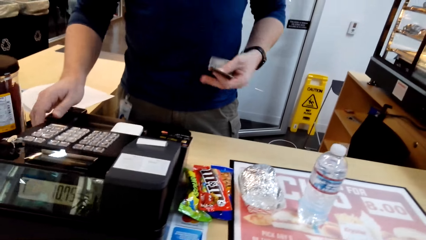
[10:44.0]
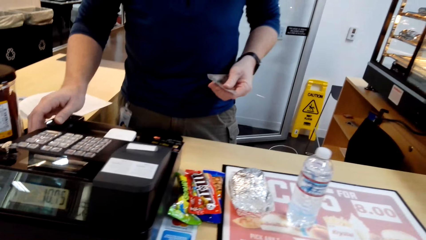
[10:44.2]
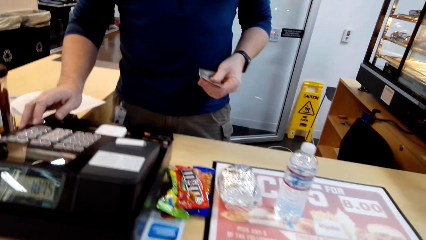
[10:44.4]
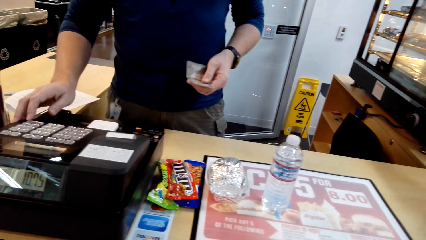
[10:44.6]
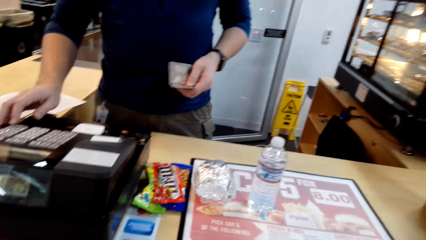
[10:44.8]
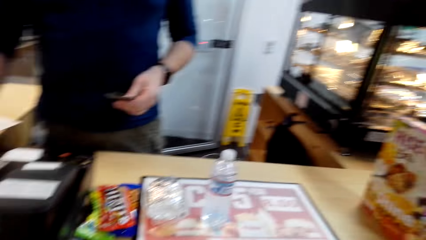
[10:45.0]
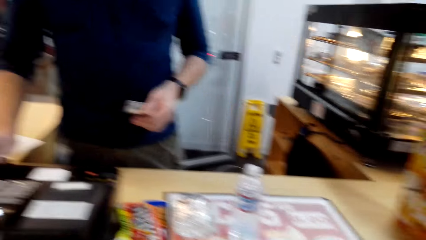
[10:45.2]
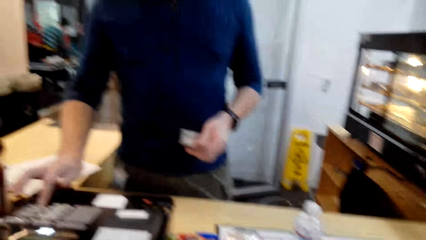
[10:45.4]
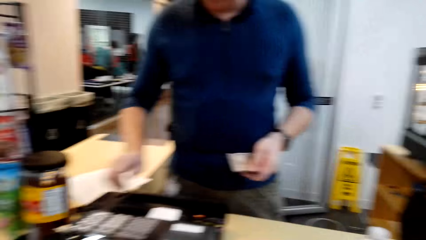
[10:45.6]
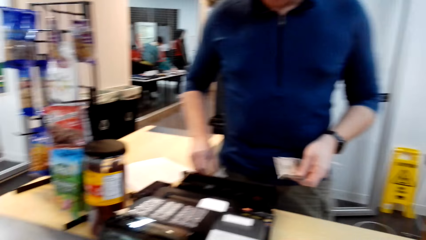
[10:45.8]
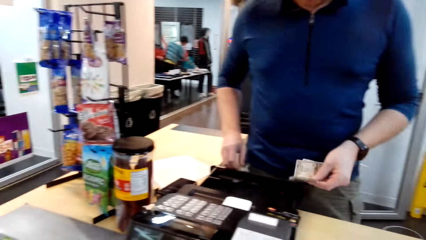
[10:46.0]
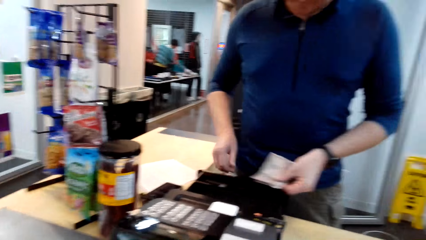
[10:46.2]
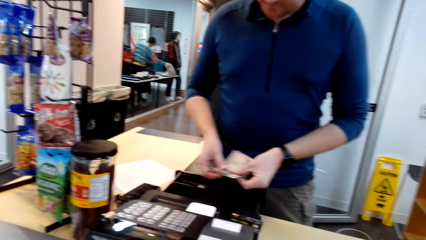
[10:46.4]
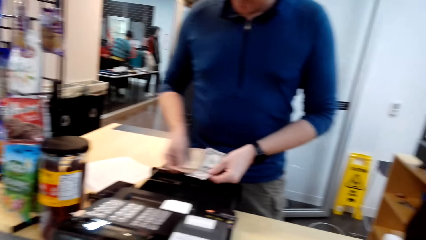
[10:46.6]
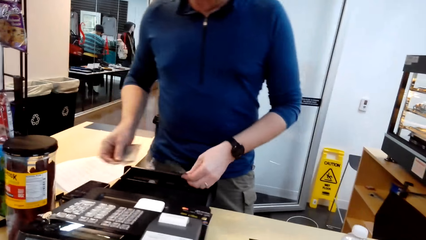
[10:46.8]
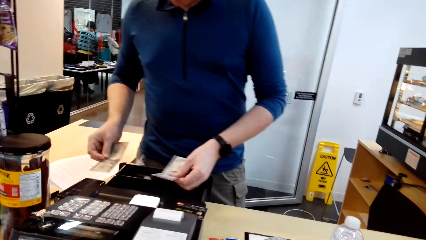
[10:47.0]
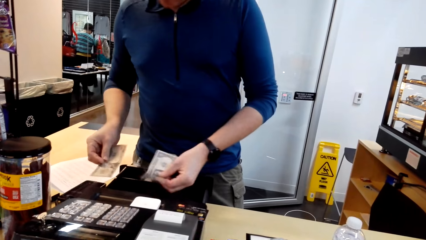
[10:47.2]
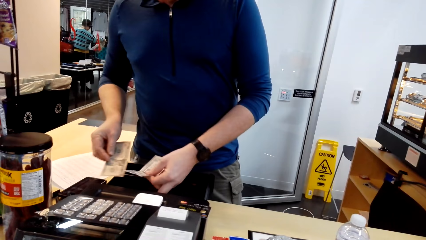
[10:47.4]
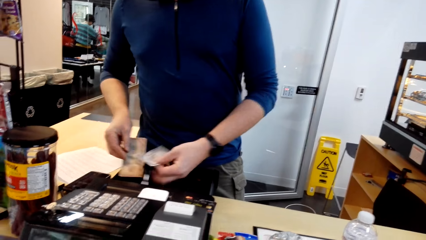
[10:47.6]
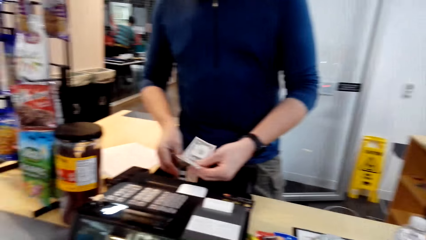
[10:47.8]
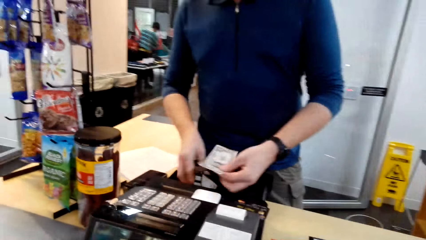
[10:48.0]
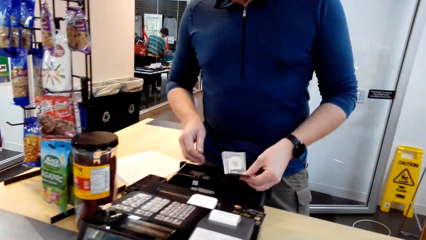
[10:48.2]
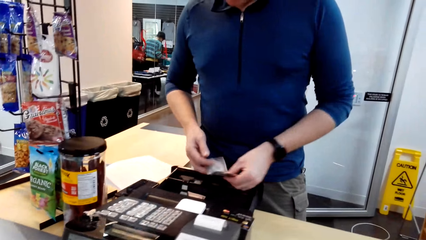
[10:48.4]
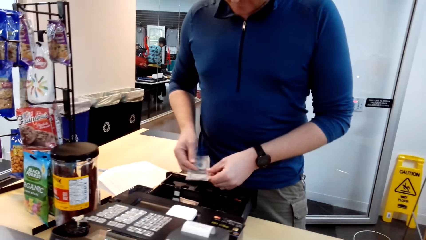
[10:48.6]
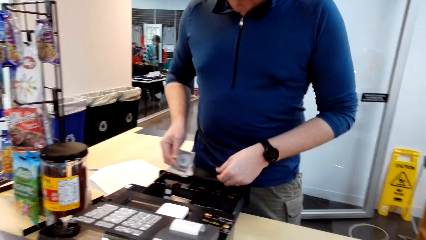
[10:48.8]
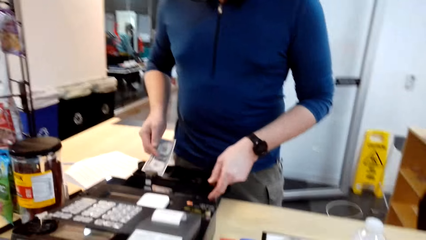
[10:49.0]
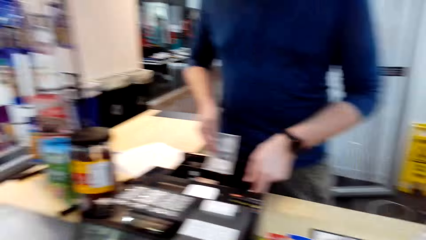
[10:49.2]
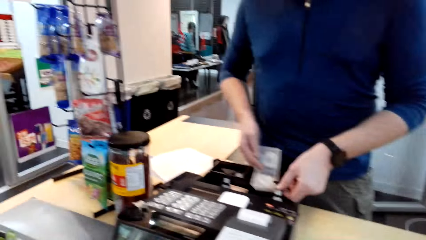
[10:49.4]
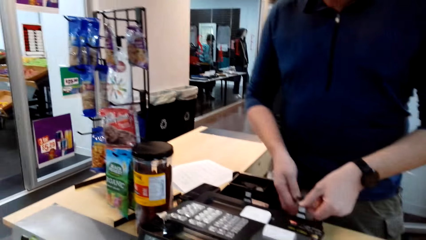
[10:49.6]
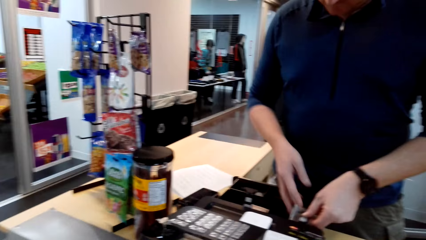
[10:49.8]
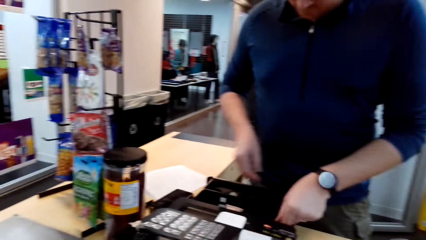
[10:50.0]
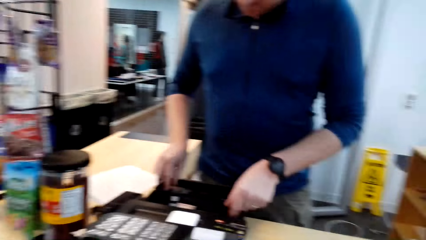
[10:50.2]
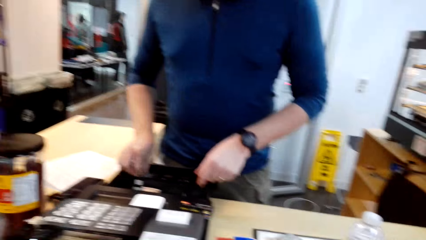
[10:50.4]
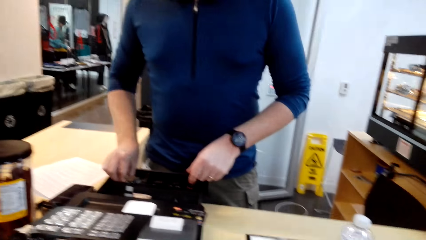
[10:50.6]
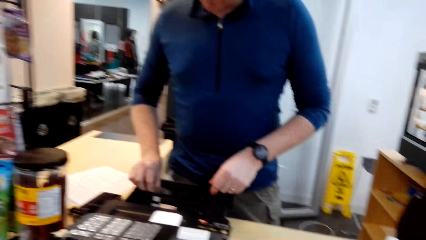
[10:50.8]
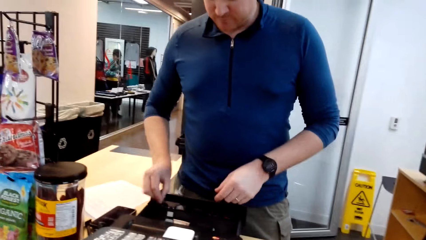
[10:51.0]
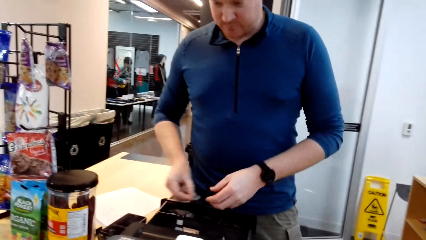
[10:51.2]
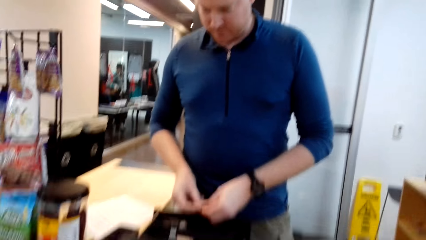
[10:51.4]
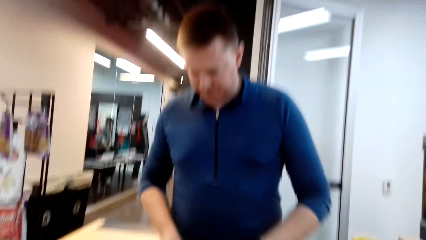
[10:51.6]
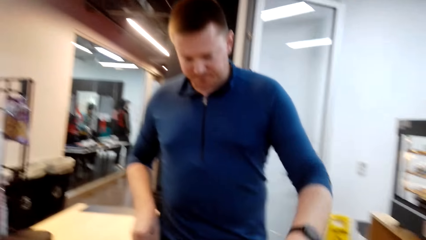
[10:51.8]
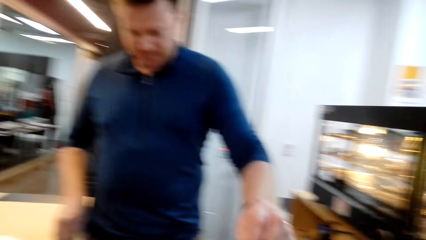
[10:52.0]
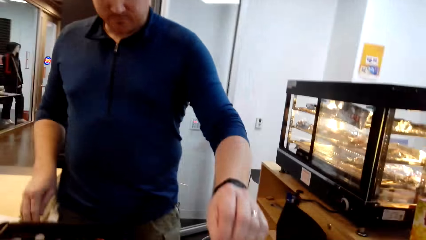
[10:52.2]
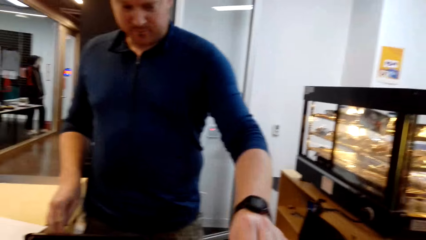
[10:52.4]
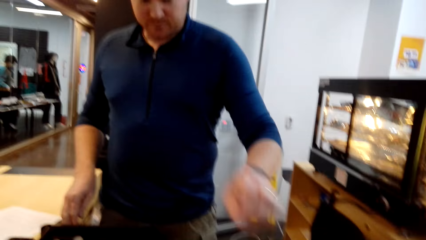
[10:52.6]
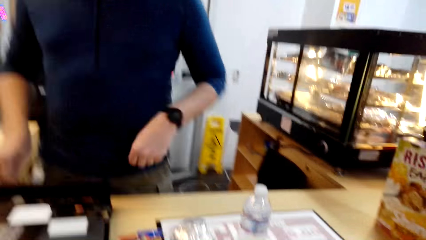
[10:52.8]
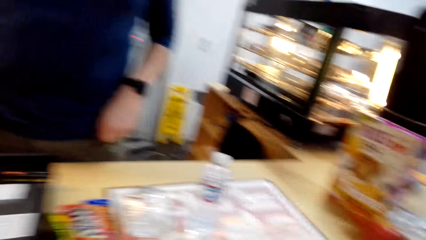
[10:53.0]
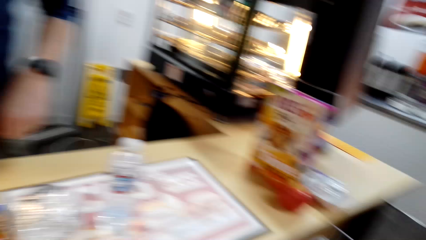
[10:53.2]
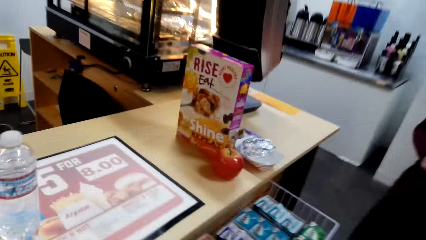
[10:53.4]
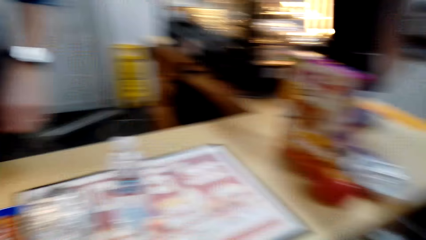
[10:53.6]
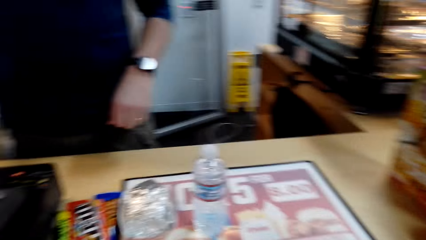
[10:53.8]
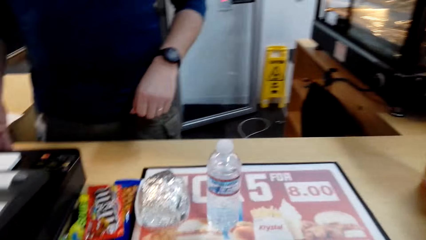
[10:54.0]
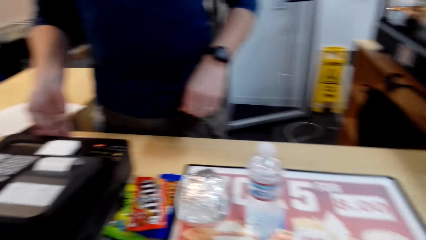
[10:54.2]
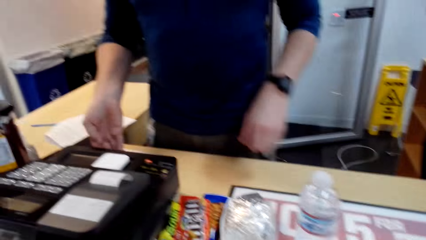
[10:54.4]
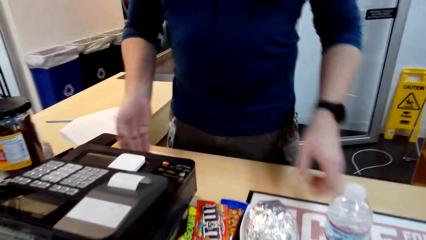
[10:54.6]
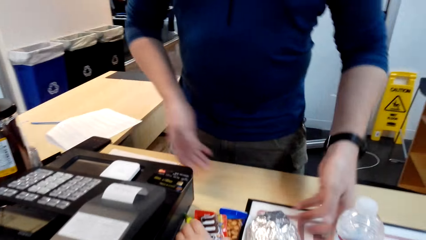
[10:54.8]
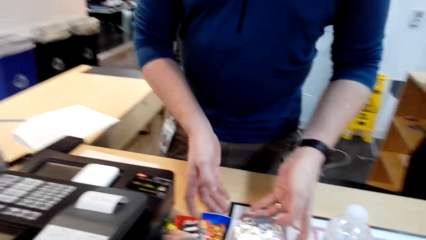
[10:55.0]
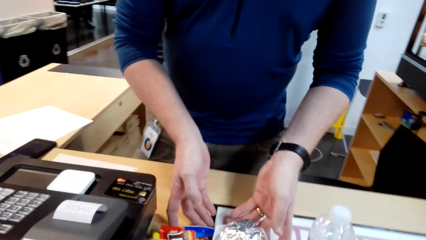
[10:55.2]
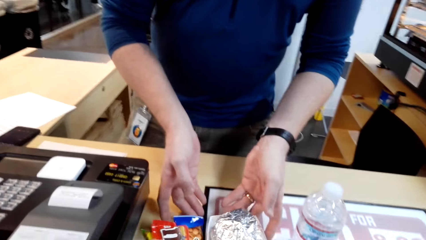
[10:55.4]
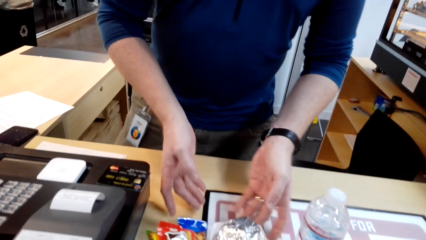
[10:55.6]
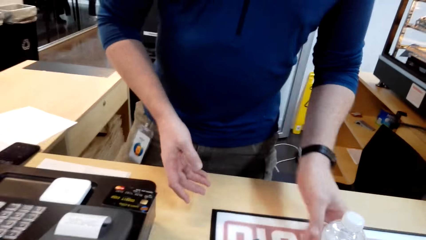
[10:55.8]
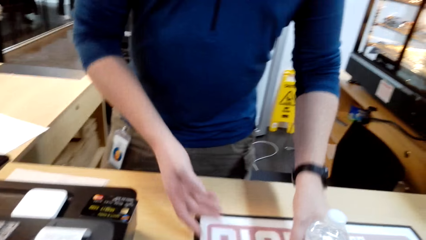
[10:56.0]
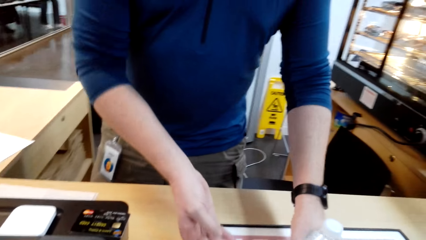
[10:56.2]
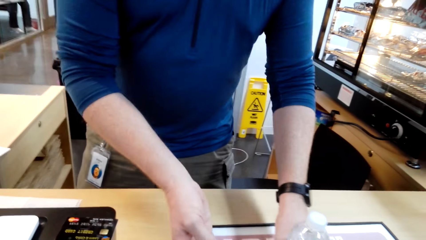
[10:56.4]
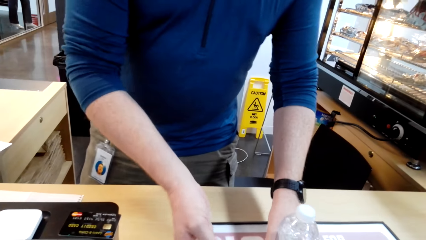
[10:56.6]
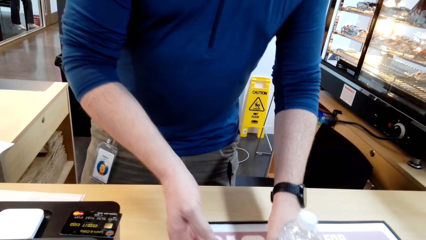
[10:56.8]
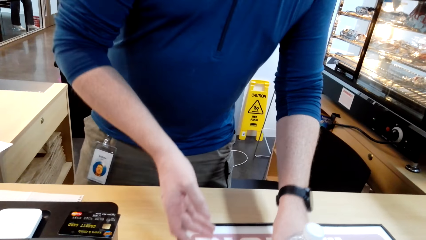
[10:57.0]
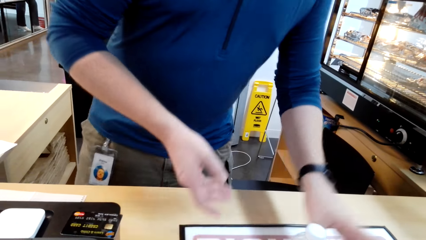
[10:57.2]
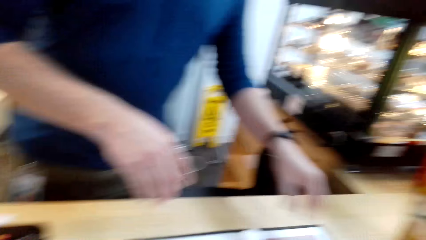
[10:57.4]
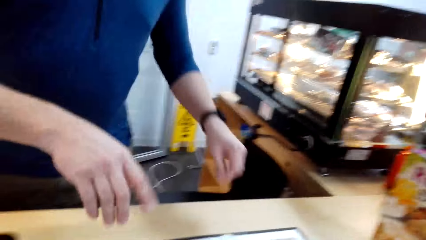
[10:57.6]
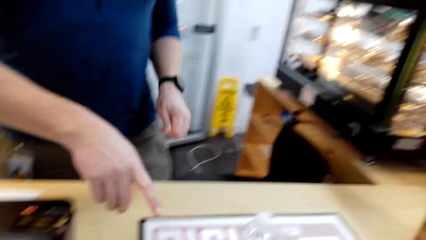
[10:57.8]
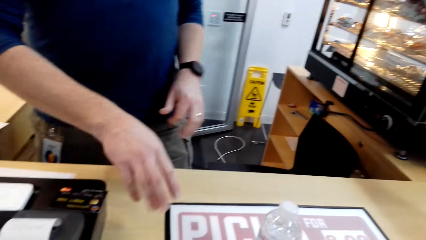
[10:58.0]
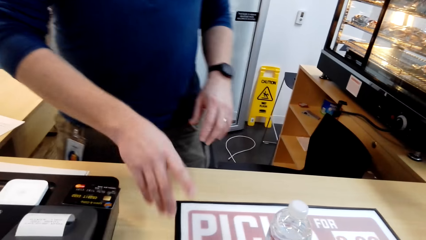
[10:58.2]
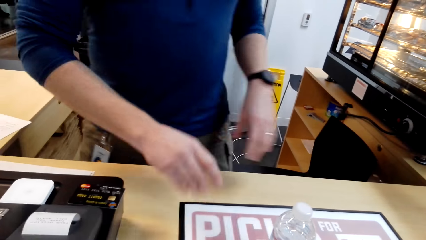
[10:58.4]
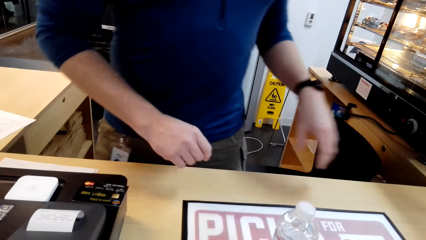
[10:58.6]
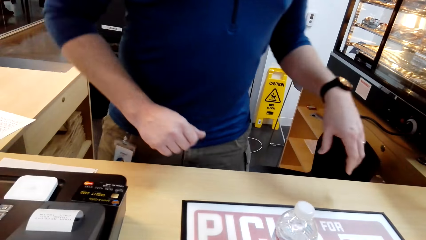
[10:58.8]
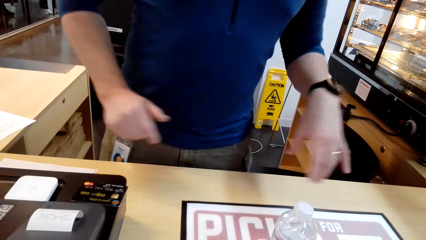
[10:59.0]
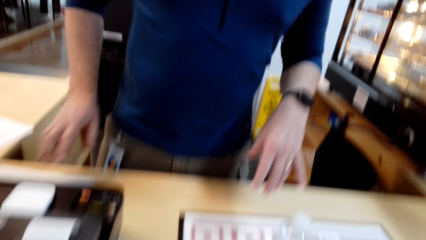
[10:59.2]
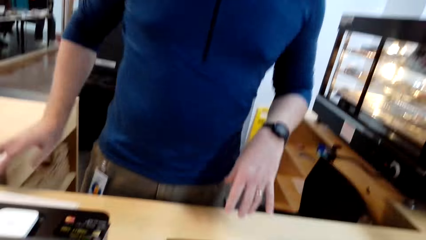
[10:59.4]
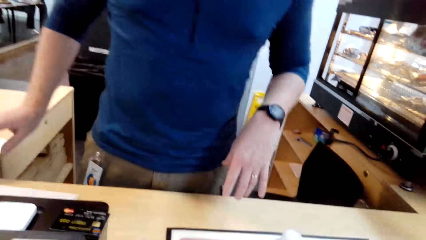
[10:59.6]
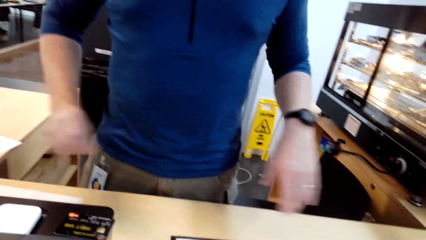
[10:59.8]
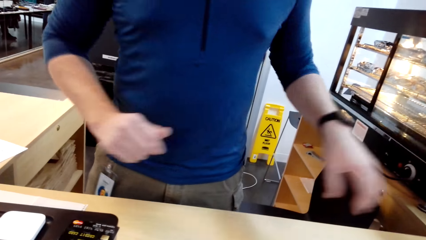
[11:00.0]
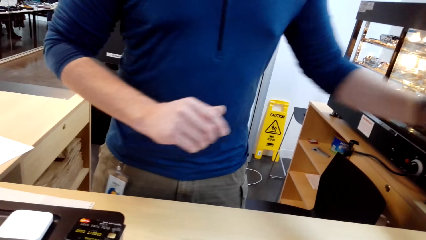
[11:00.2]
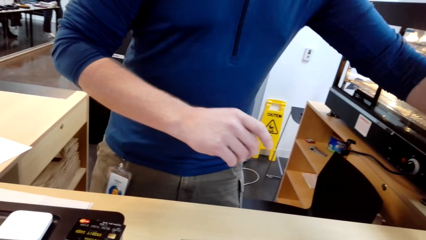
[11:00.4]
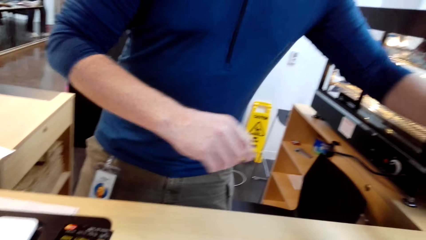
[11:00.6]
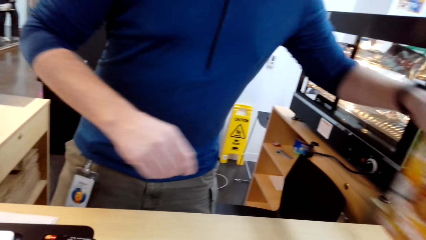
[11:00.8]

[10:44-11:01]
The man presses the billing machine and puts the notes in the billing machine. The man gives change to the camera wearer. The man moves the products in the counter.
